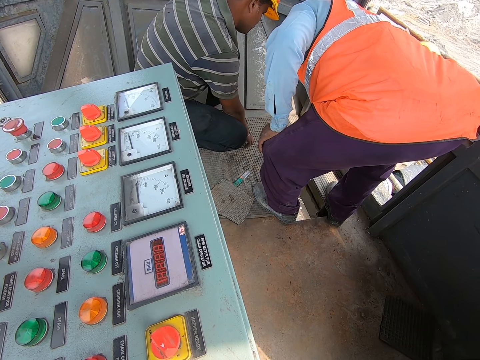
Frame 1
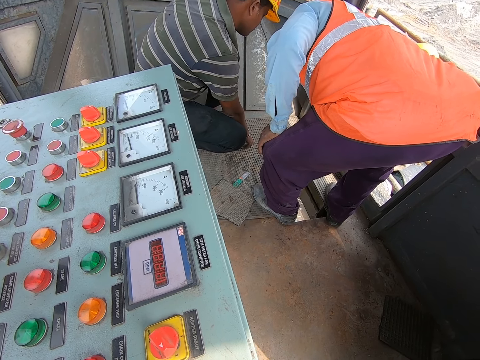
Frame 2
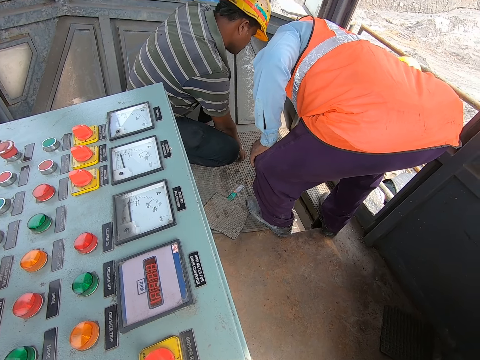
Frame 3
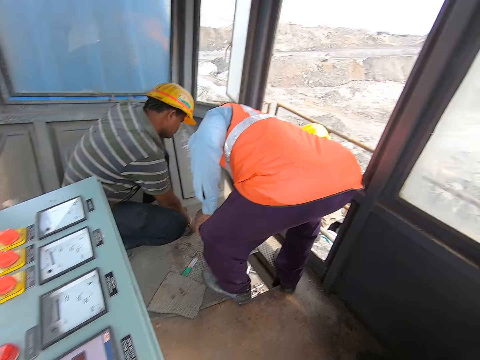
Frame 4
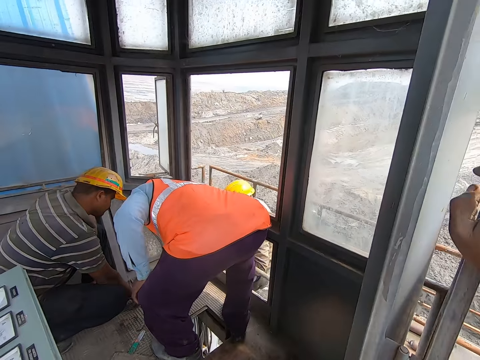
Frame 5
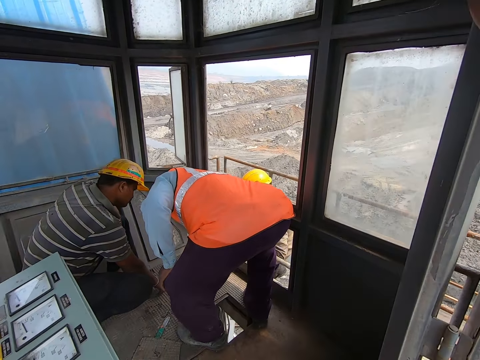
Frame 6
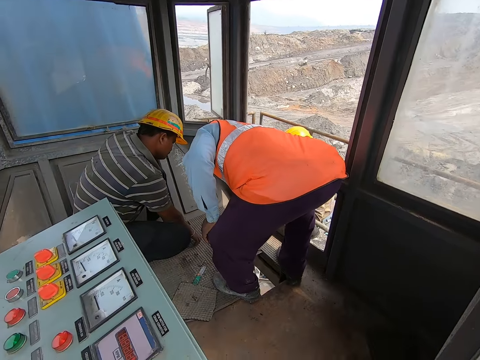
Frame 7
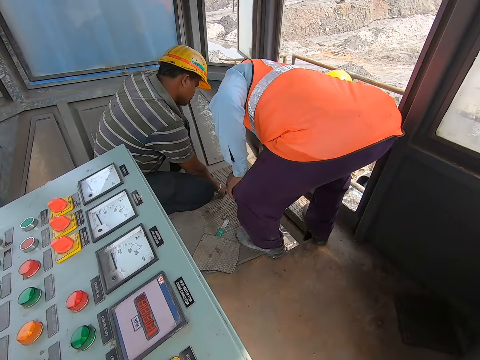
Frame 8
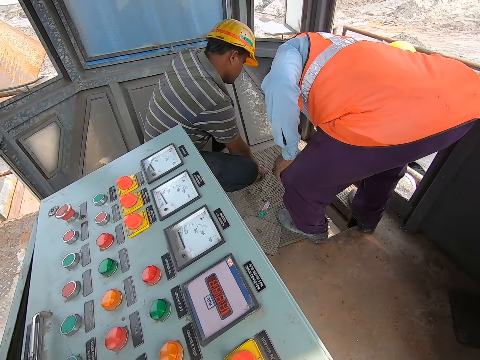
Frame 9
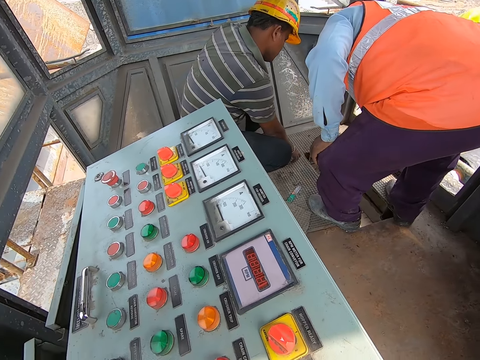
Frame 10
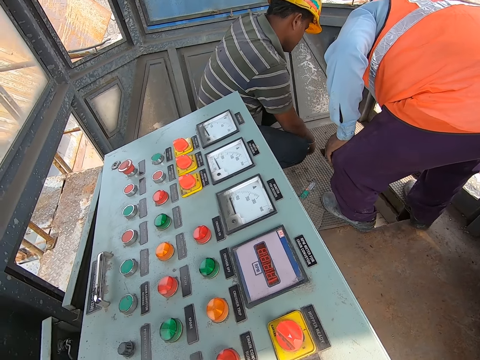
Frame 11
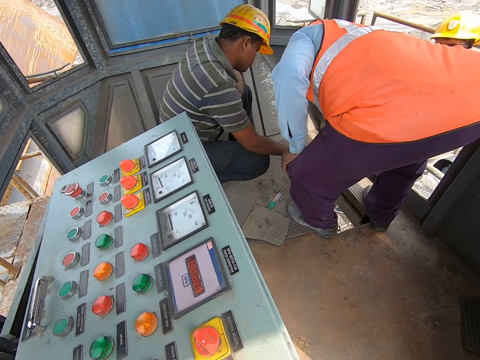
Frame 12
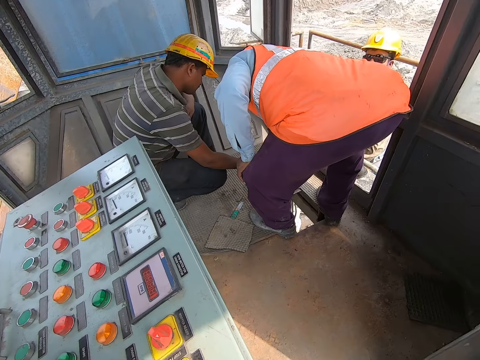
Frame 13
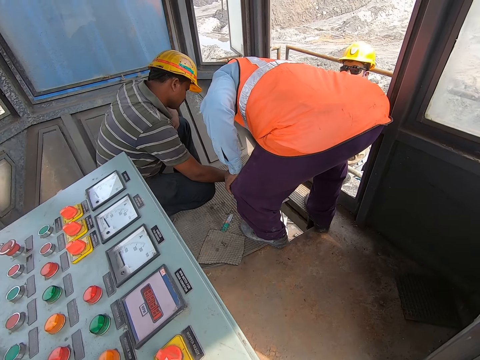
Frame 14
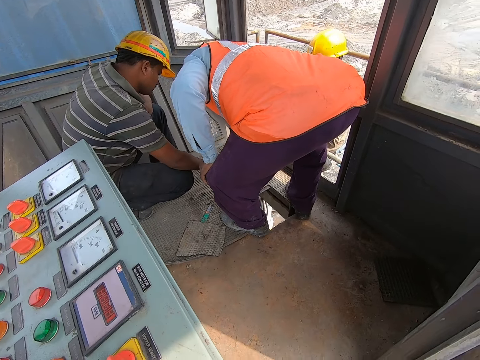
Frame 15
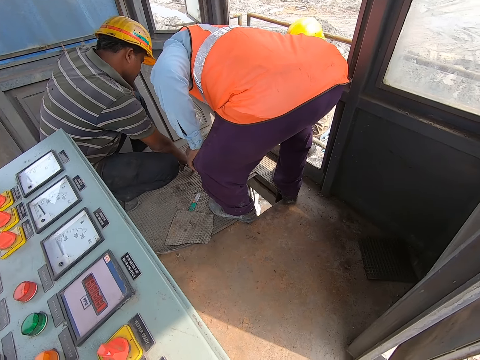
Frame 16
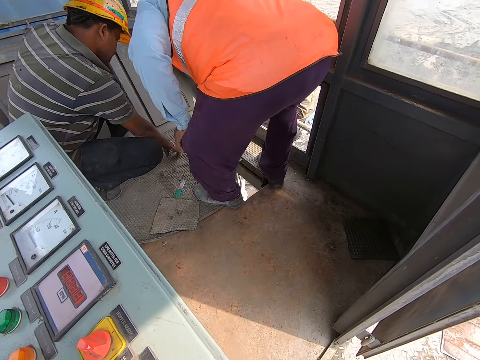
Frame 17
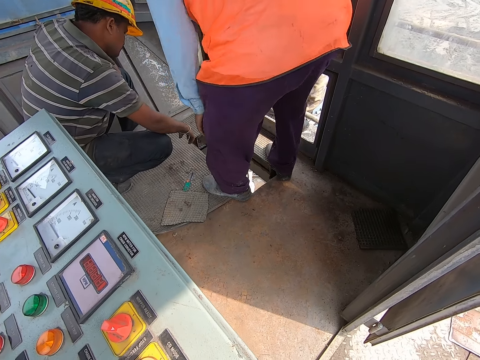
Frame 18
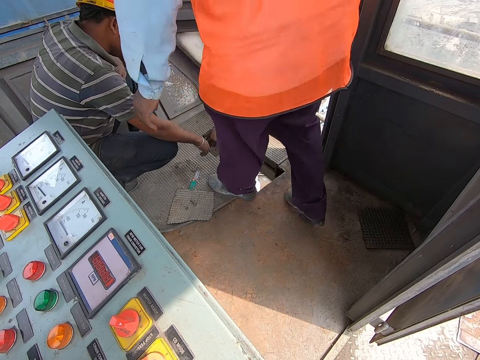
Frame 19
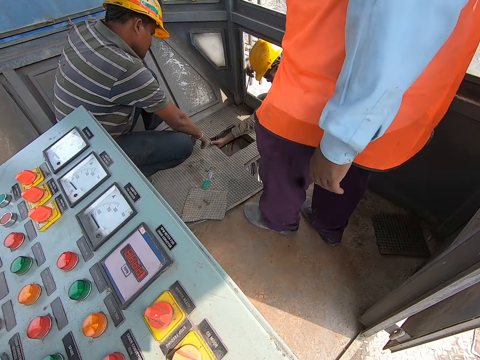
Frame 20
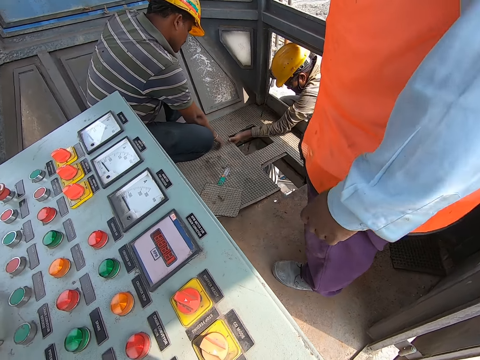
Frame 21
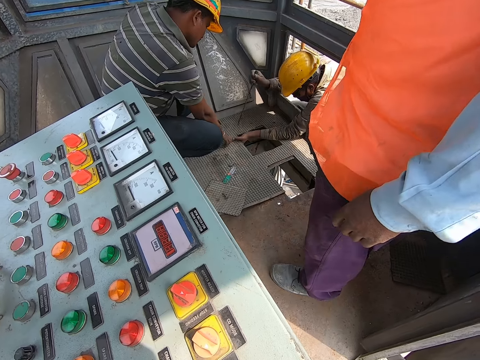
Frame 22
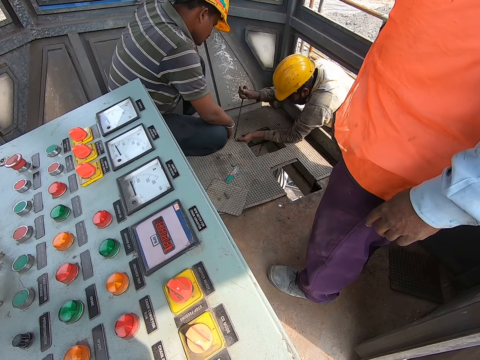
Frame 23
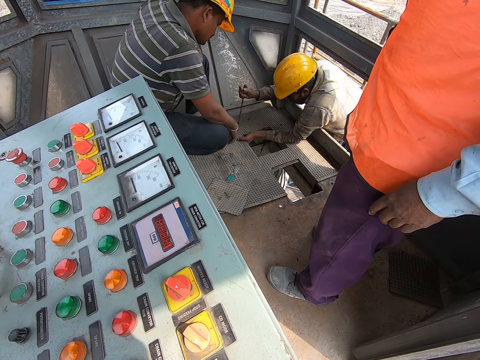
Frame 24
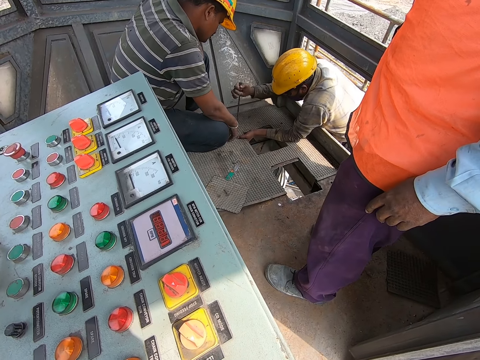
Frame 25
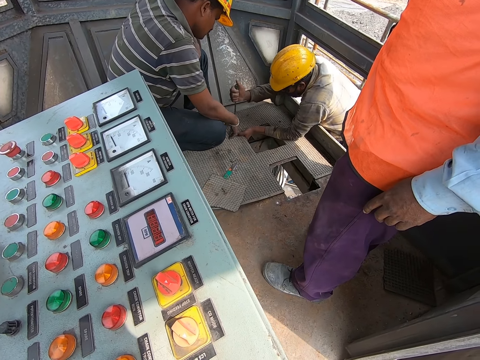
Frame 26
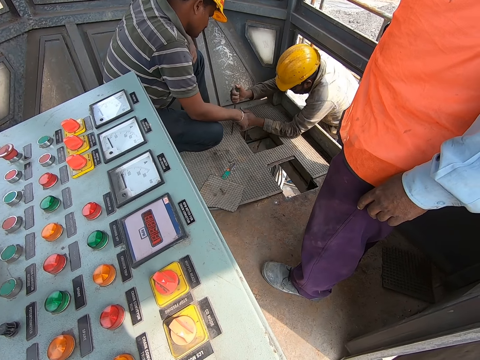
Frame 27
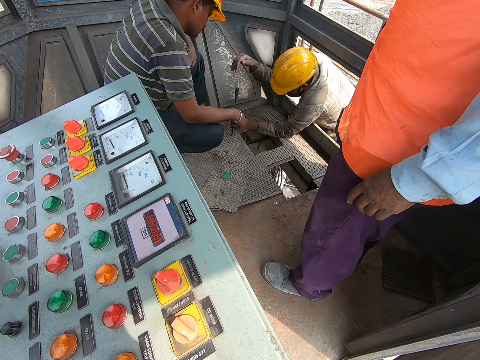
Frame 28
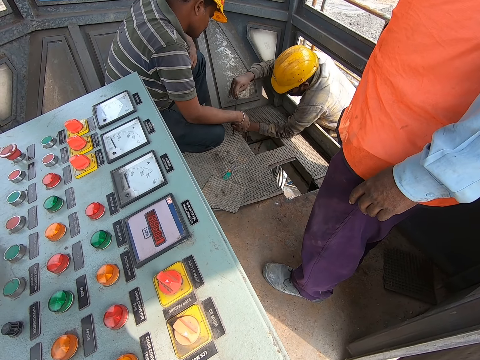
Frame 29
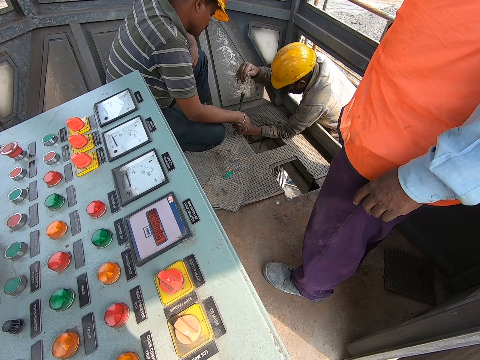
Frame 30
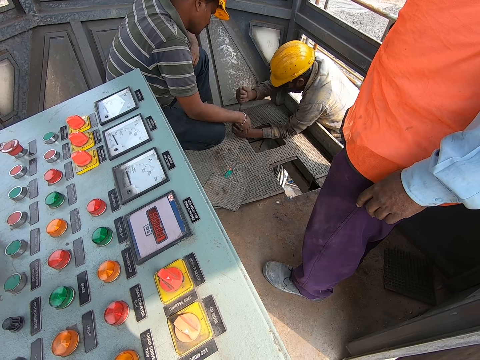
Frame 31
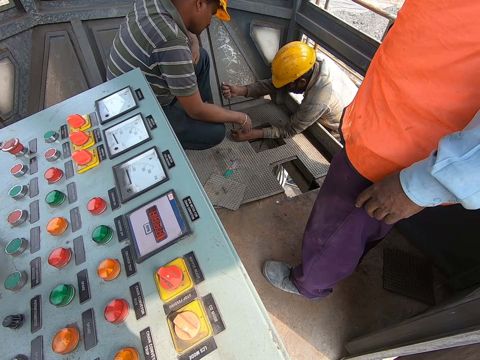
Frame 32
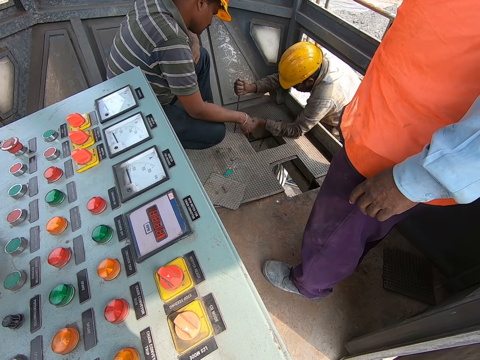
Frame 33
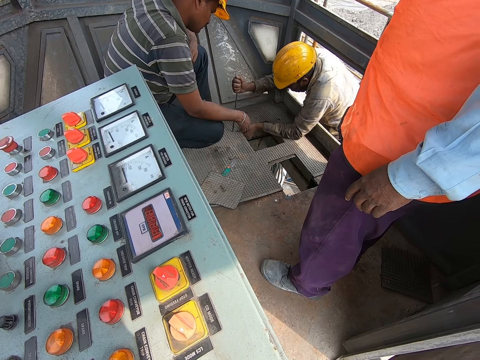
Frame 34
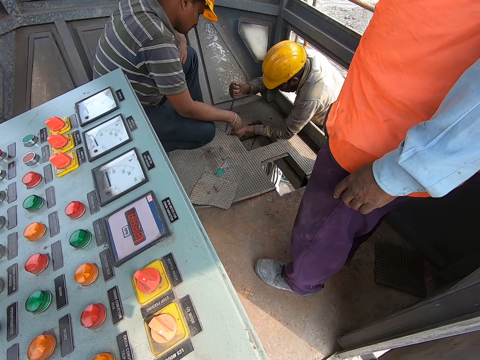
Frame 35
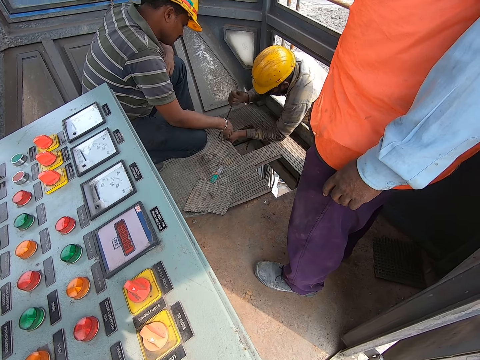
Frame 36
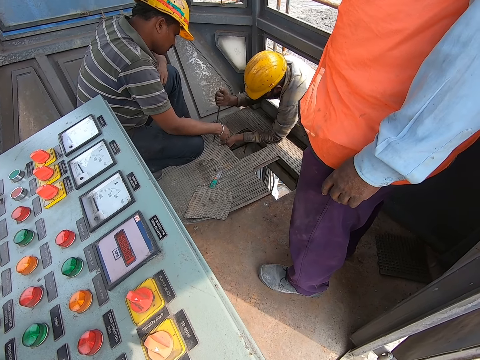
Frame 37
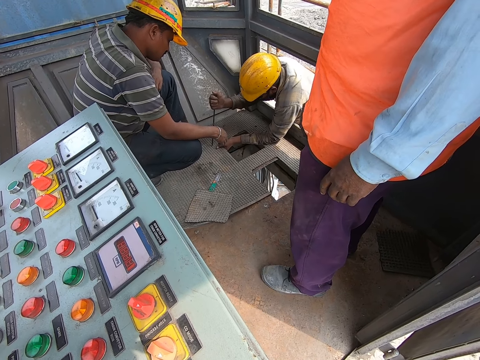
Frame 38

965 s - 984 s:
The camera wearer communicates to something. A person drills the metal plate.

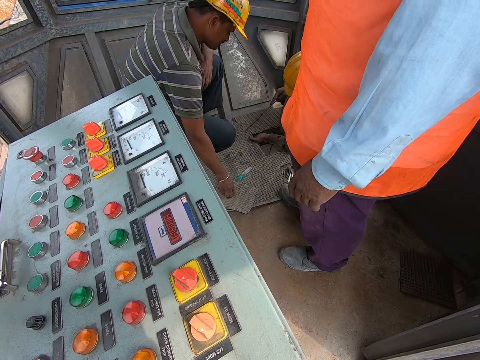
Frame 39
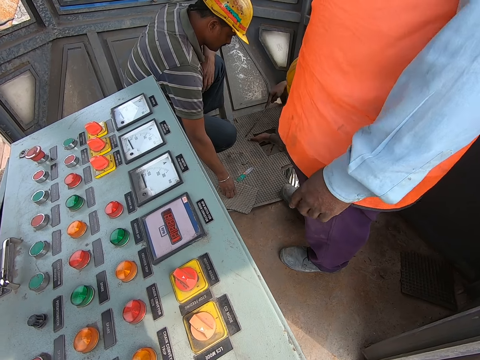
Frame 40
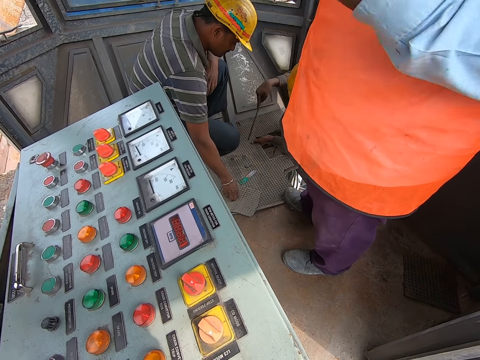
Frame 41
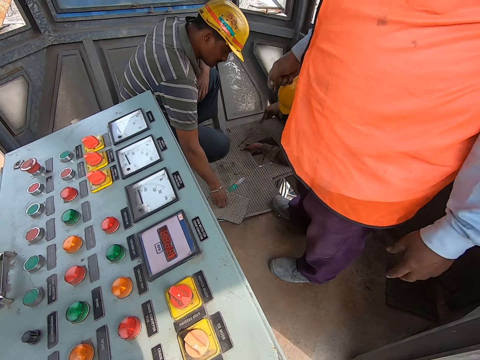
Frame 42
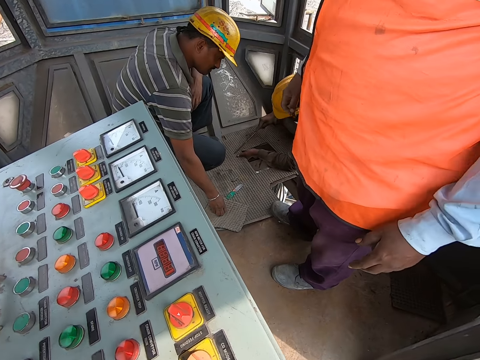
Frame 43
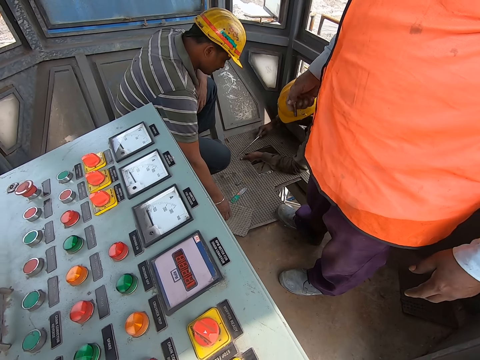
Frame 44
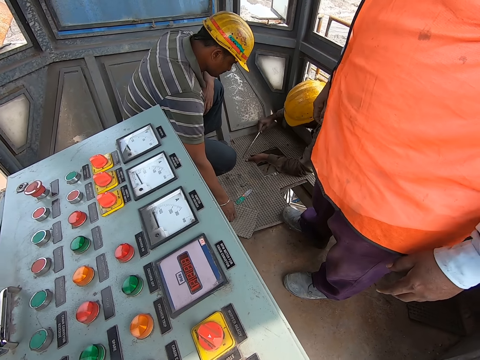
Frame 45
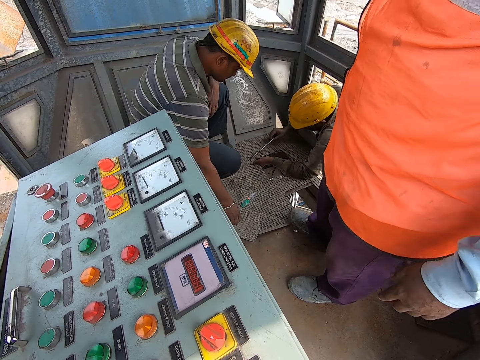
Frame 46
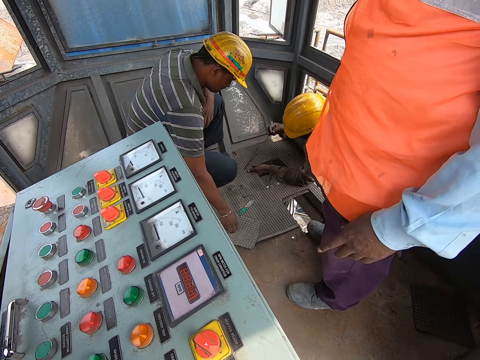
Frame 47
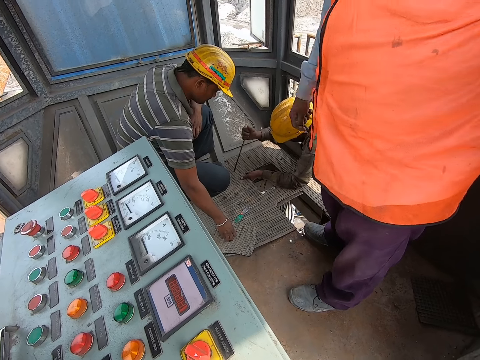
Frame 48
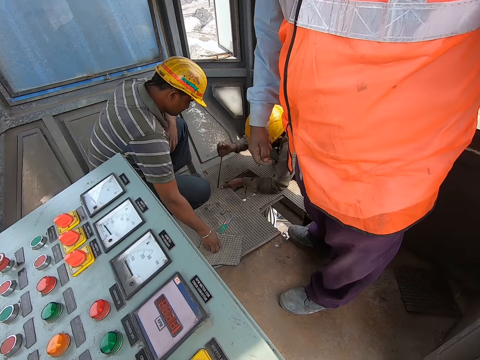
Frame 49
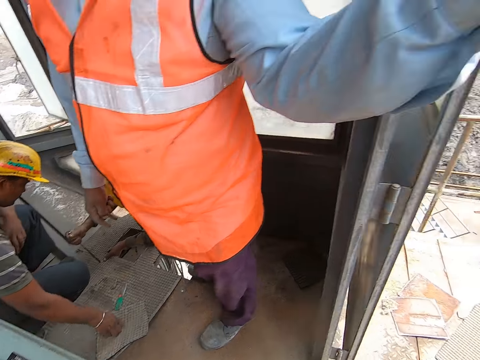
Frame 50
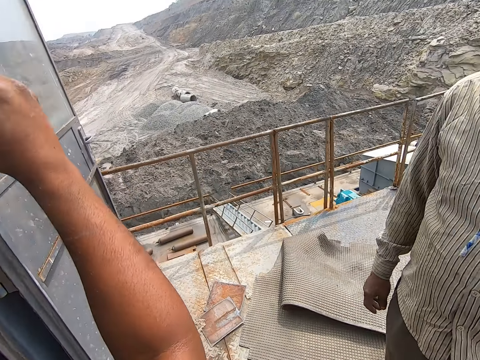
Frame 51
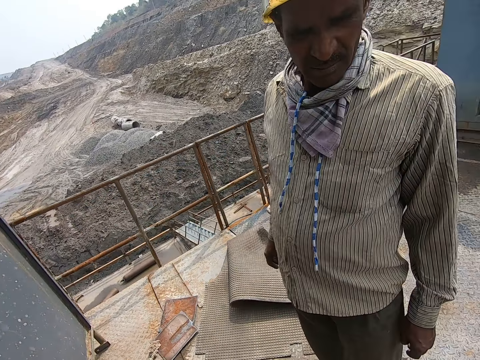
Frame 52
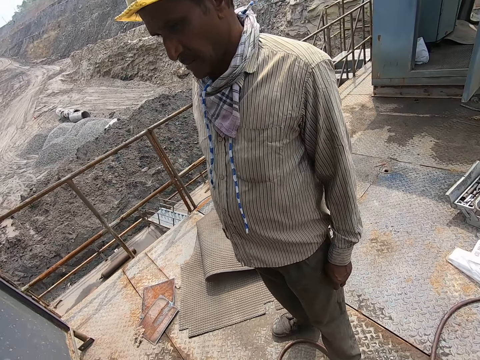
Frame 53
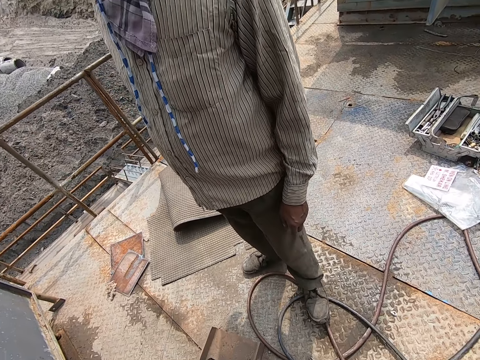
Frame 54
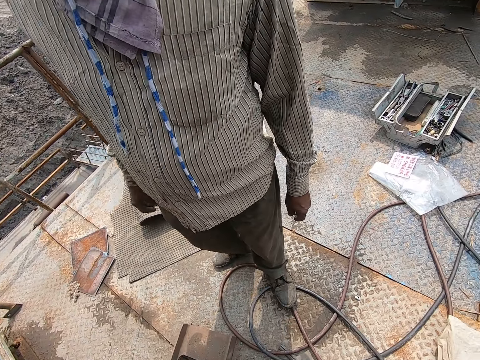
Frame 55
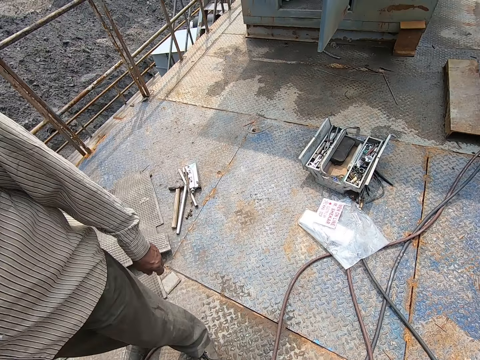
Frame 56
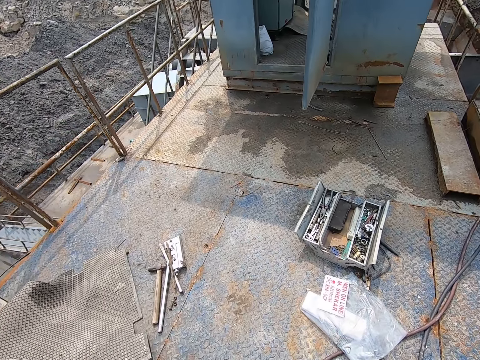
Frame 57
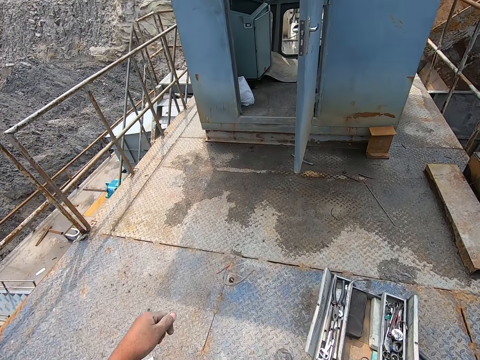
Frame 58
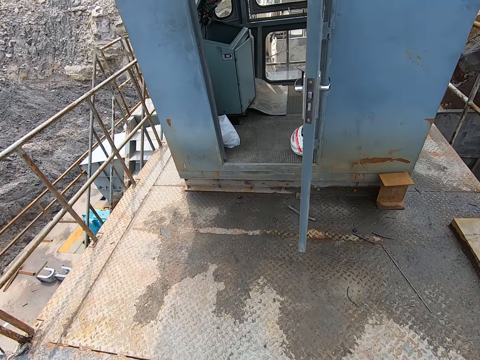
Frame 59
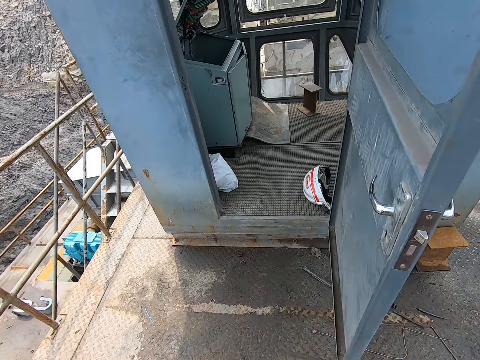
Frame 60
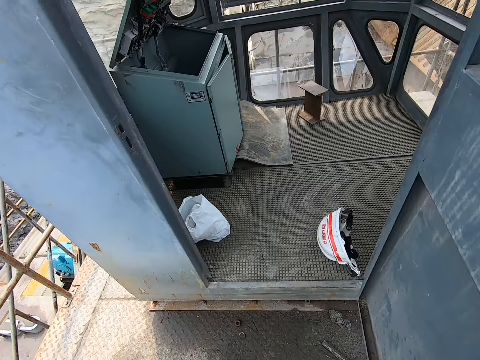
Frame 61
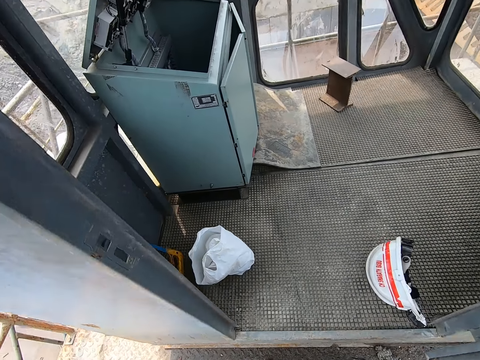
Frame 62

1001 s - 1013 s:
The camera wearer converses with a person. The person talks to the camera wearer. The camera wearer looks around. They walk around.
